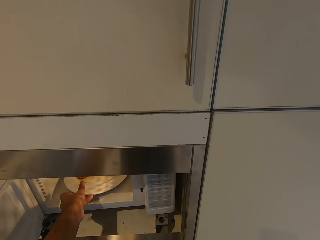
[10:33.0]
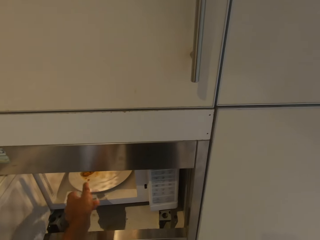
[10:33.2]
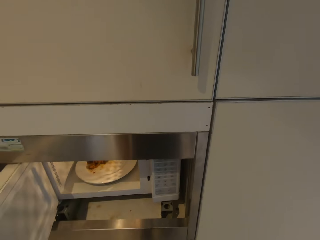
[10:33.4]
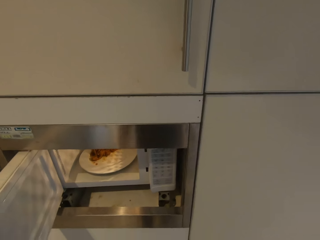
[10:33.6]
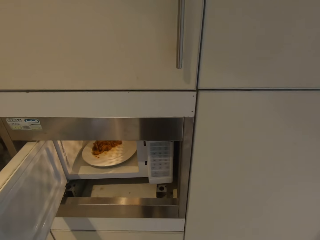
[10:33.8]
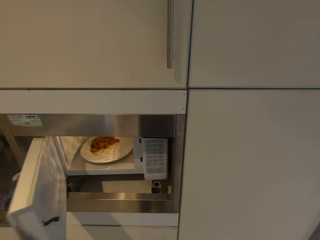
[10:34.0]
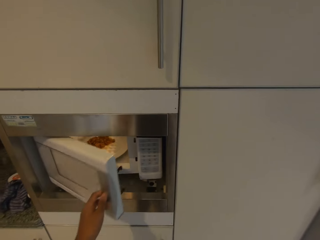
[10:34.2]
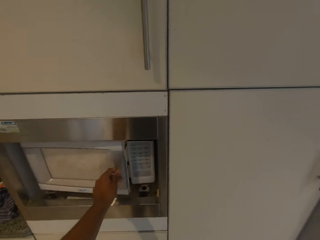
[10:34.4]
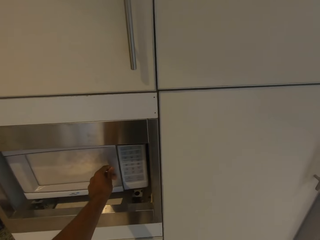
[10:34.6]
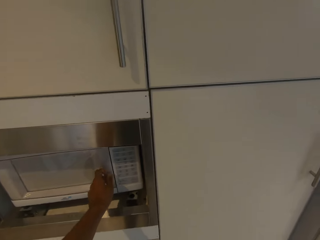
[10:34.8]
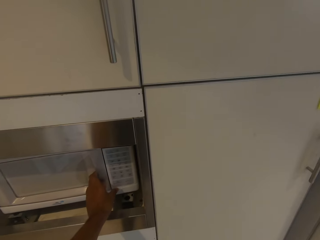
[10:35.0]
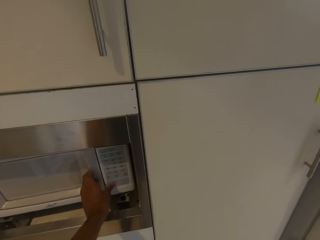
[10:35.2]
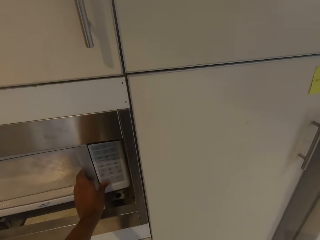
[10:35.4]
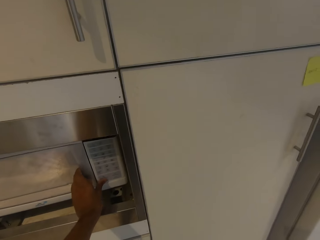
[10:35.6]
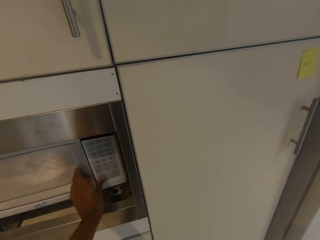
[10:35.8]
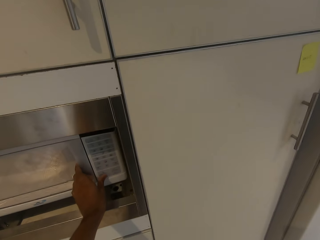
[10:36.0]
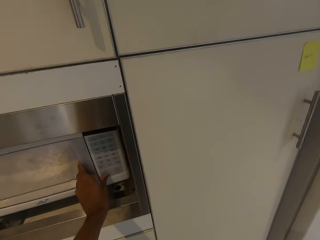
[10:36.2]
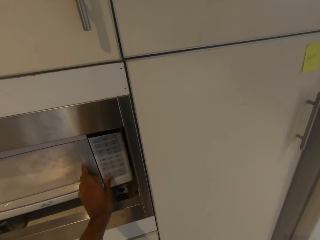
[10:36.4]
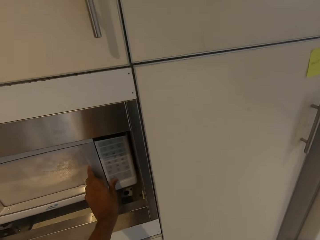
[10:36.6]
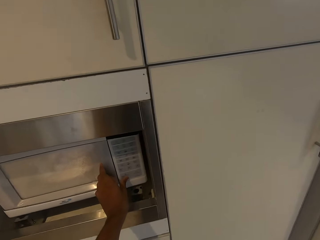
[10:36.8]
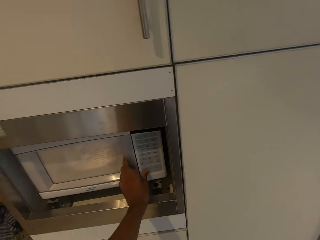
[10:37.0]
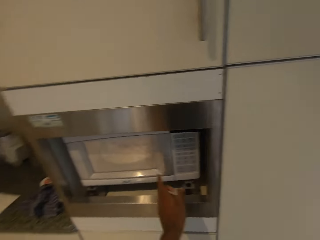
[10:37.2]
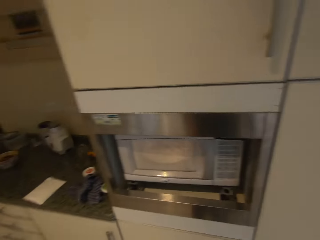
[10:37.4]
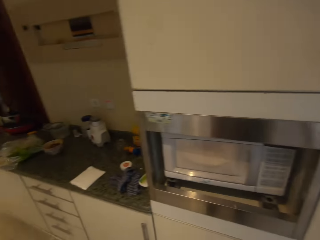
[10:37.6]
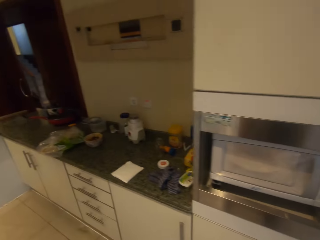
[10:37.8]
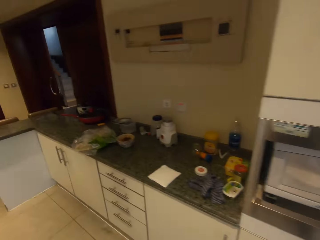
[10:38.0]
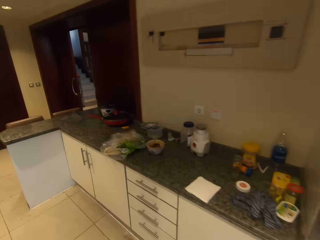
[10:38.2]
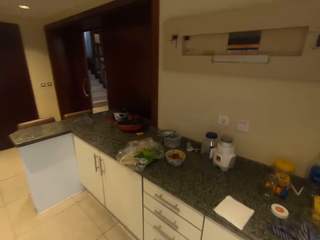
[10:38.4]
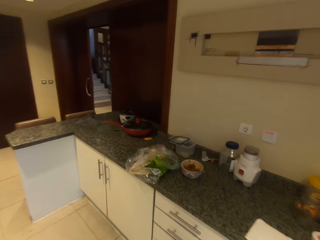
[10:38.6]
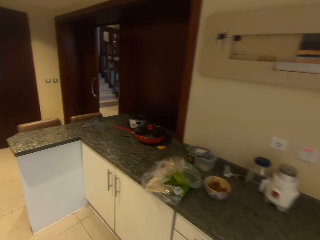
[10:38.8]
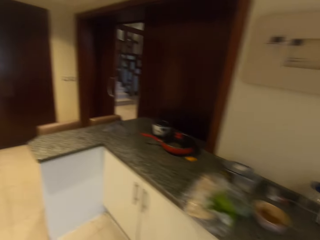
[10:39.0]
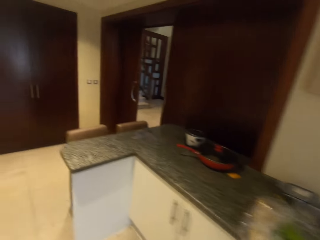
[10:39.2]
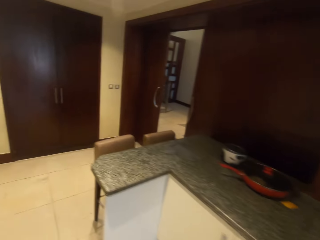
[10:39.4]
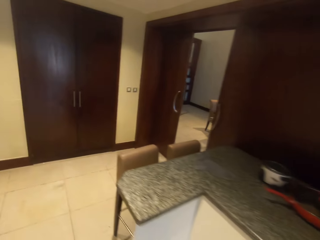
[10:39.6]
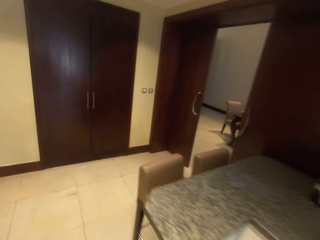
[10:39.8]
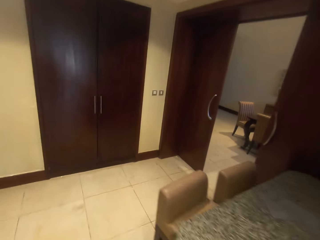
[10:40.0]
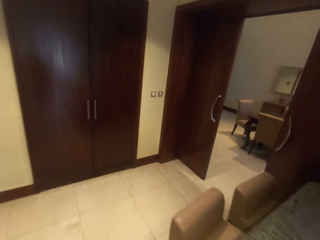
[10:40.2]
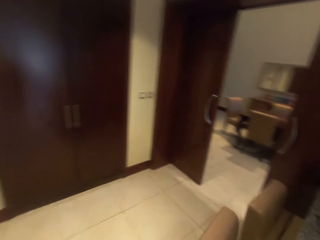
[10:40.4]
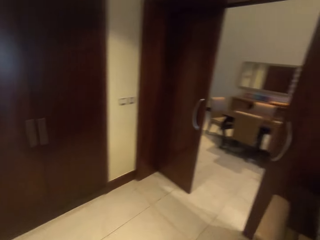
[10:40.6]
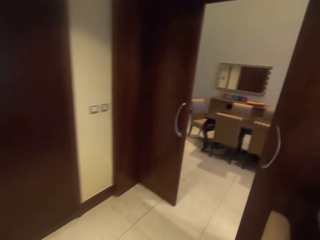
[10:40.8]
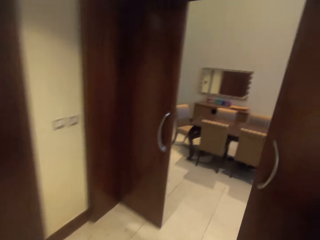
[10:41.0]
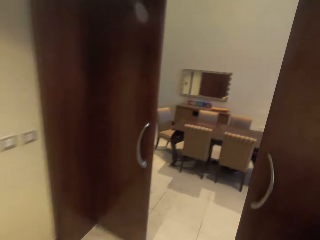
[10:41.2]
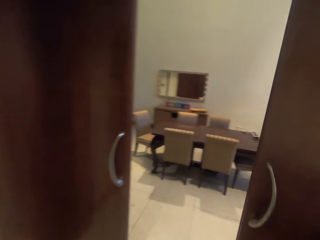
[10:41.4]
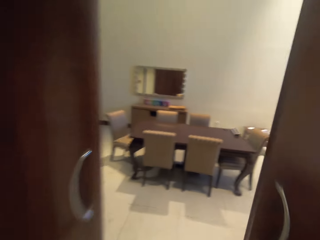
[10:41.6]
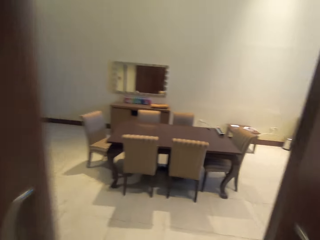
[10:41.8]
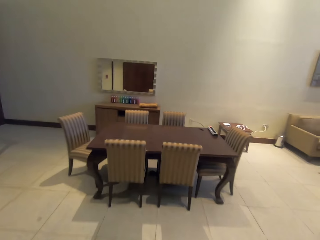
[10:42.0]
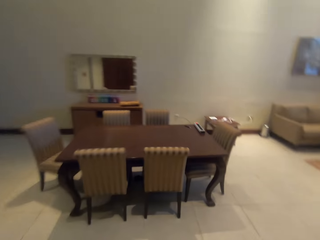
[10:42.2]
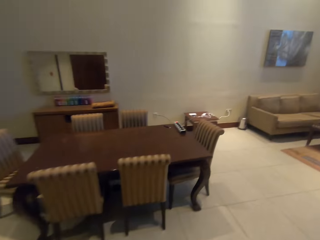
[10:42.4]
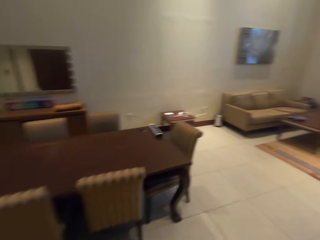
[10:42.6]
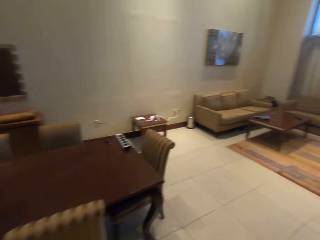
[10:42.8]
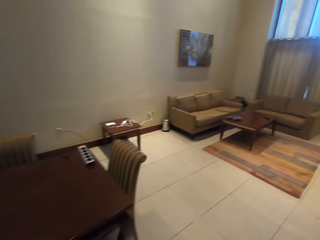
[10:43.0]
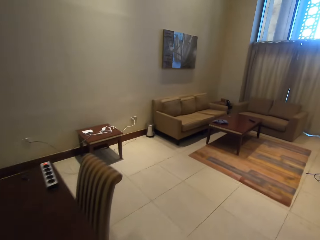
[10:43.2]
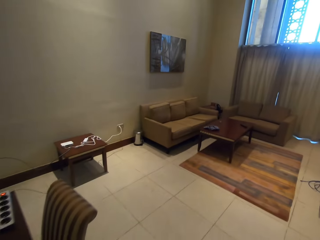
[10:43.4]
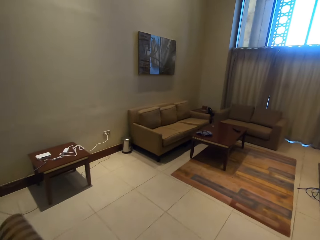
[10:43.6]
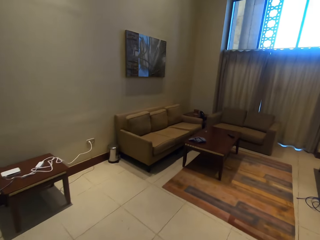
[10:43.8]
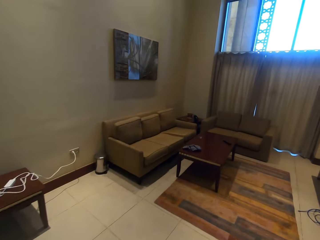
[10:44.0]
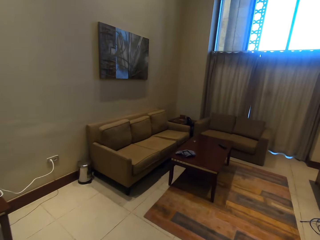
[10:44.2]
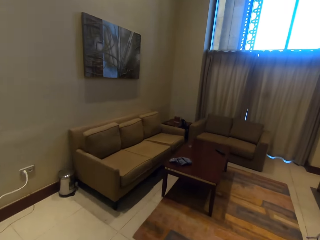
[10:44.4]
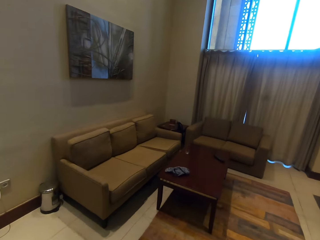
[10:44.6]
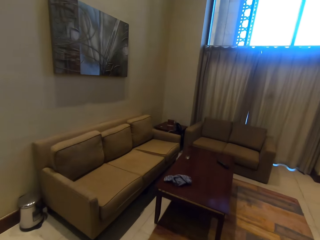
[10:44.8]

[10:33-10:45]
The camera wearer closes the microwave. They set time on the microwave. They start the microwave. They turn. They walk around the house. They walk to the living room.

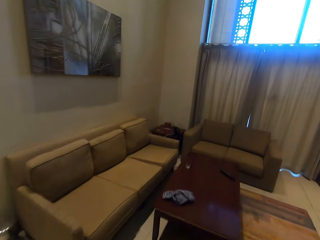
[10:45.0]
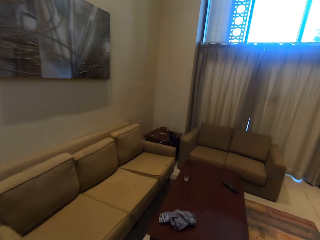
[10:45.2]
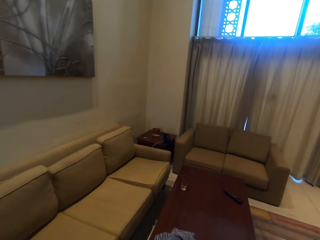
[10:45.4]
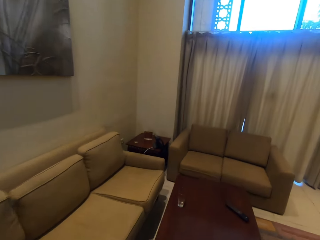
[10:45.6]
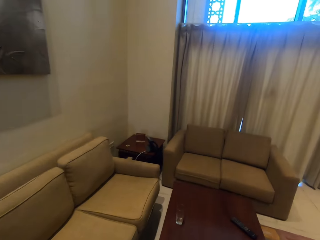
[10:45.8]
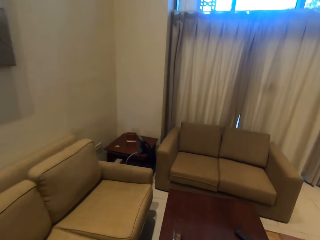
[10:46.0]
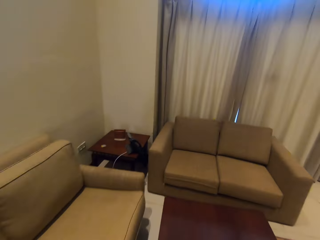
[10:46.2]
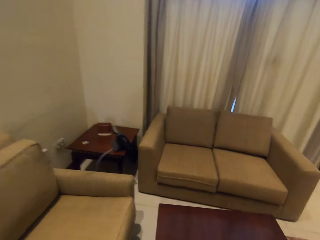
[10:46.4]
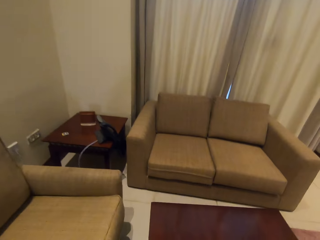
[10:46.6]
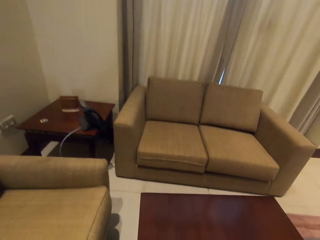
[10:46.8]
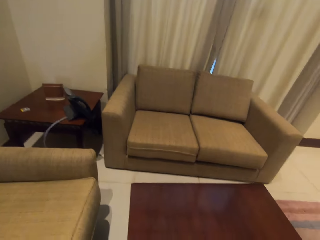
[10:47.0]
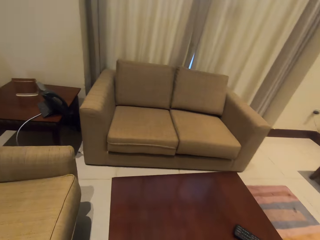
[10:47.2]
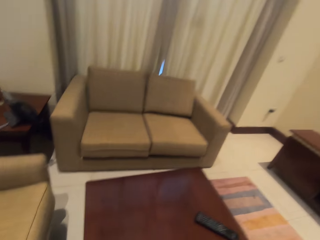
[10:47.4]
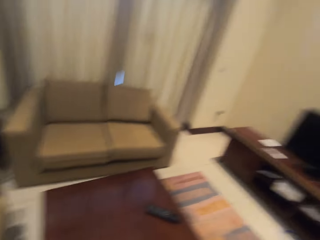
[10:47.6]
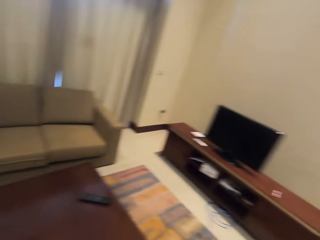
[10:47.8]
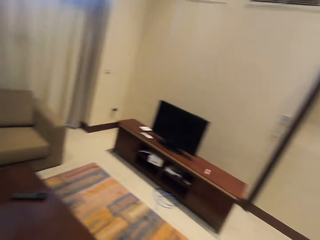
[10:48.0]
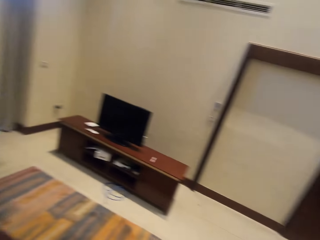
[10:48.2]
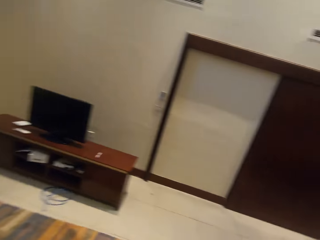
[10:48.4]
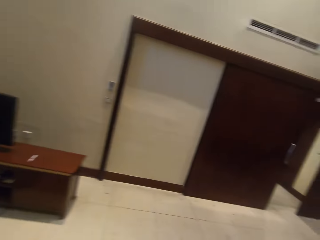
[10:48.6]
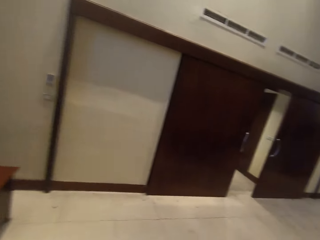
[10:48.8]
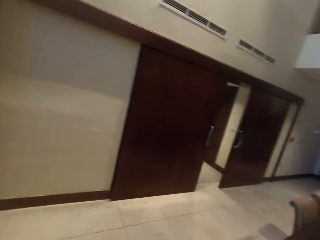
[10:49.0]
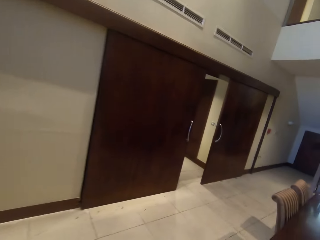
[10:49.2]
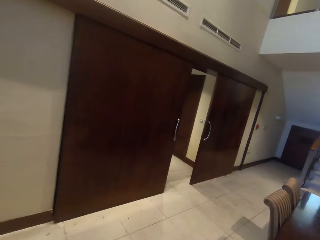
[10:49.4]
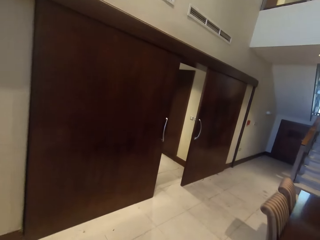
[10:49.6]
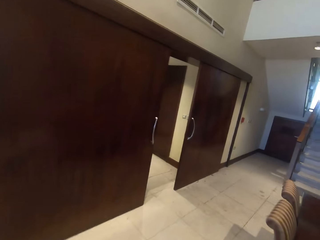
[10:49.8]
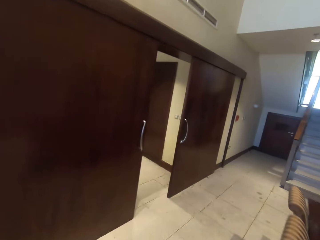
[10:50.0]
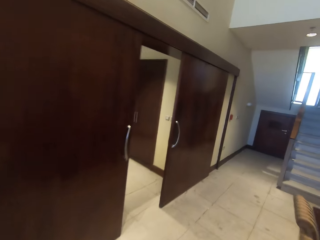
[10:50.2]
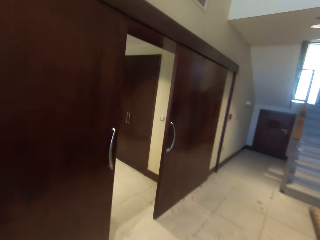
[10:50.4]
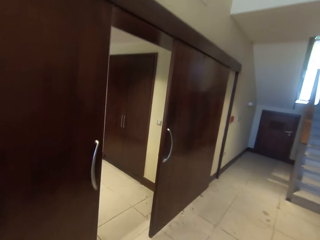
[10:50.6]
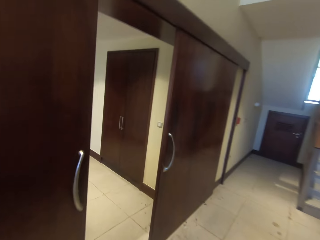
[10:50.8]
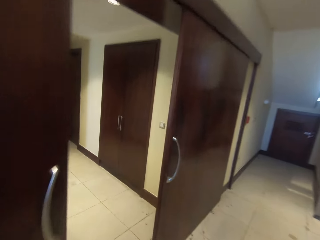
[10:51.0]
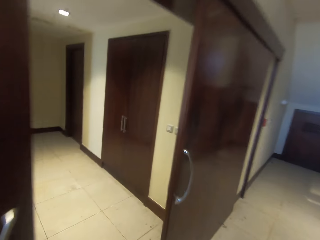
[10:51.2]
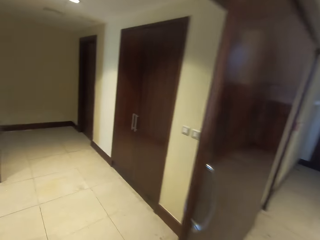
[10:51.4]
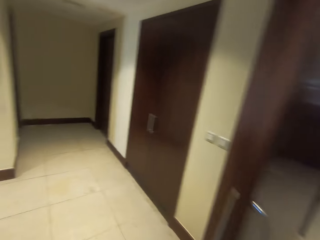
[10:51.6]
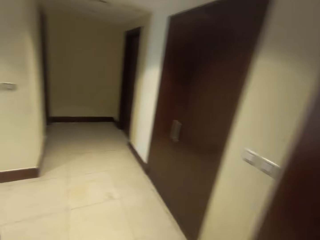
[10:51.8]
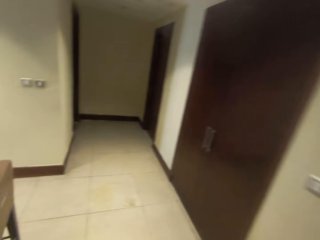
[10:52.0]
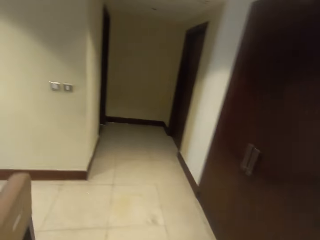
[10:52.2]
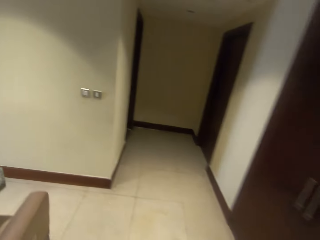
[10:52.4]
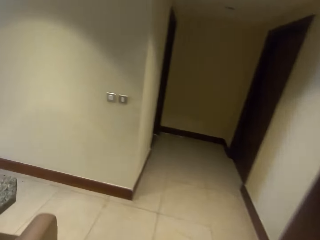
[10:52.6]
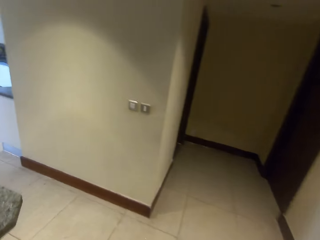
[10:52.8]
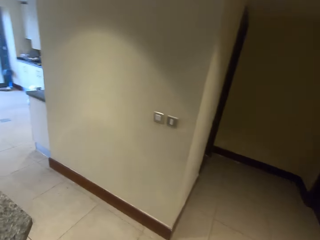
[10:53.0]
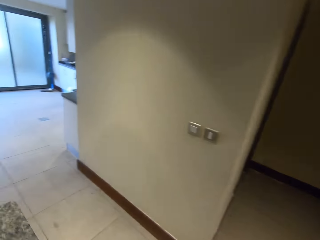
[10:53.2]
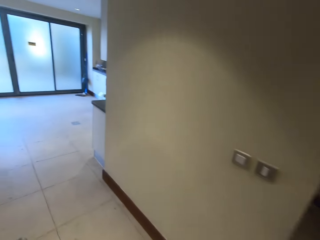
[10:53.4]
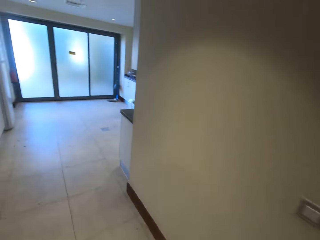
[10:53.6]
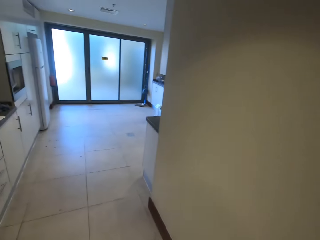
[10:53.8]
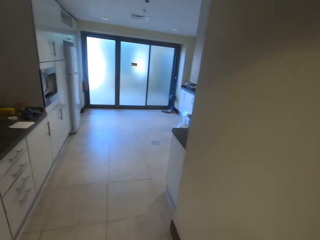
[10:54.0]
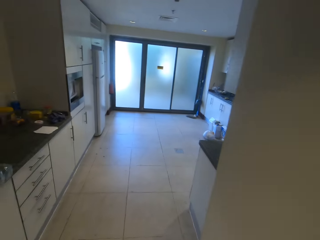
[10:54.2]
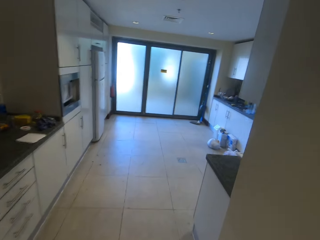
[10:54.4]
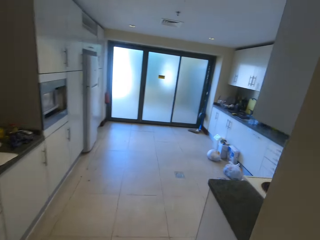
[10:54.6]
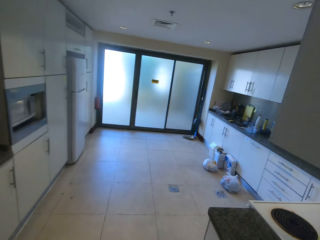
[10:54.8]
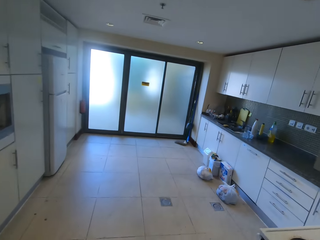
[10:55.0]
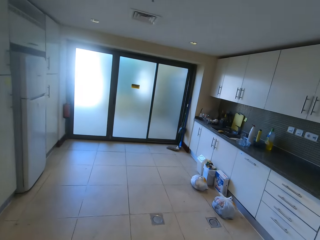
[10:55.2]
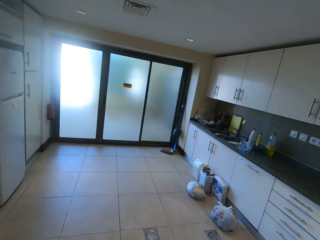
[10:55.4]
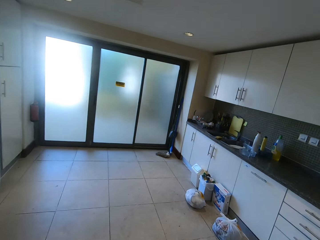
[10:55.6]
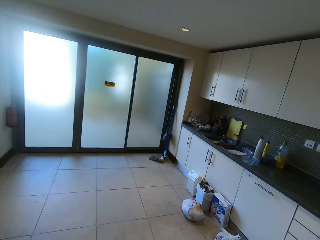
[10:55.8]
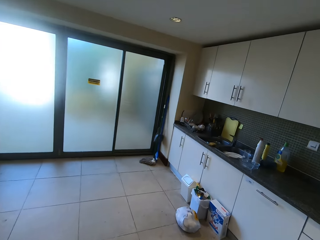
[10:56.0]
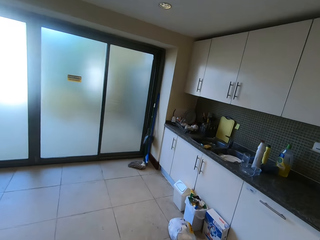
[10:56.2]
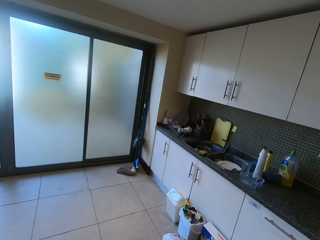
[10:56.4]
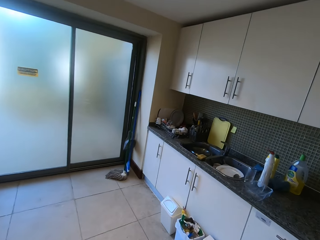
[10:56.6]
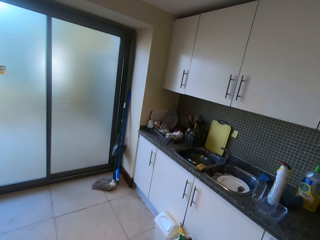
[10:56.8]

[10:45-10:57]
The camera wearer takes a glass of water on a table. They walk around. They go to the kitchen. They walk in the kitchen.
